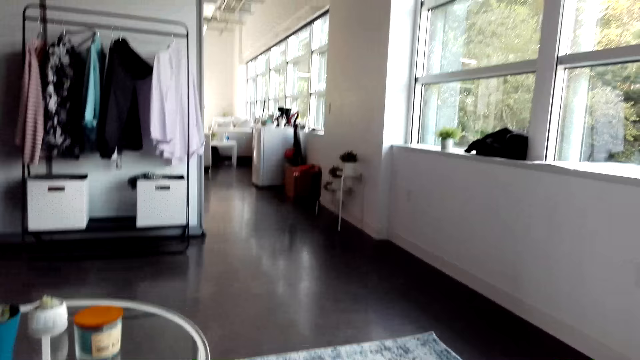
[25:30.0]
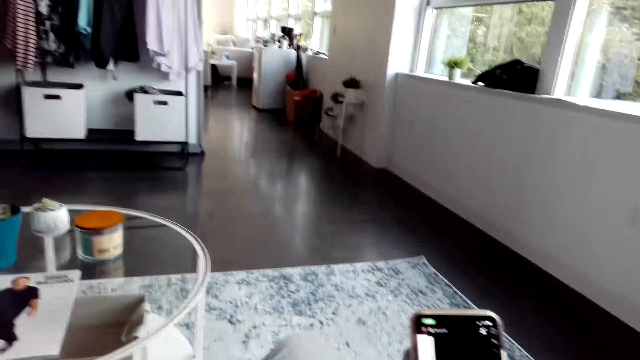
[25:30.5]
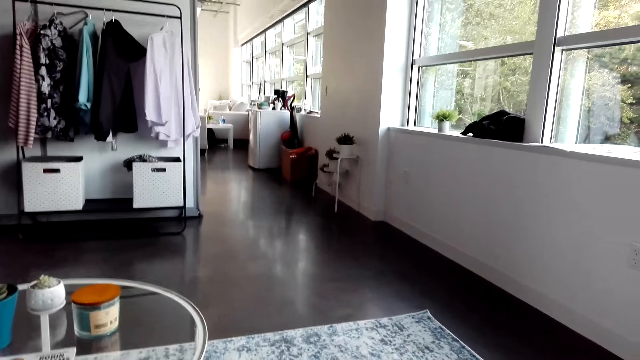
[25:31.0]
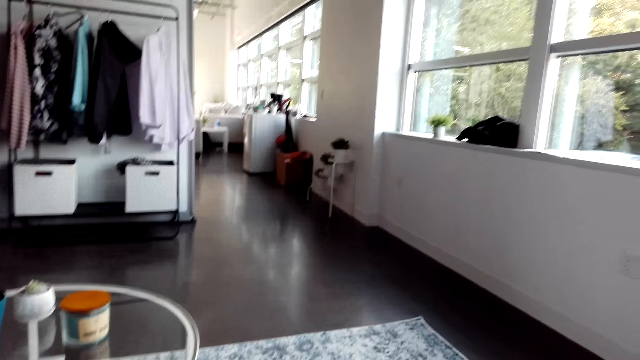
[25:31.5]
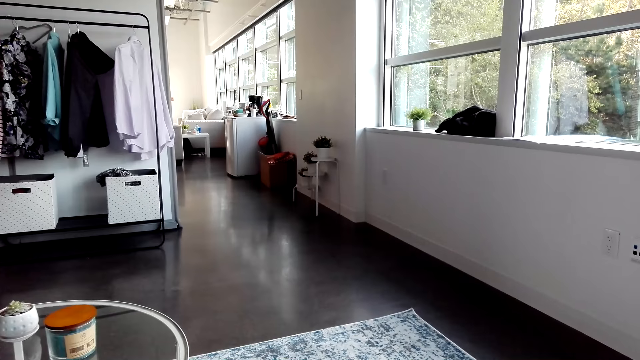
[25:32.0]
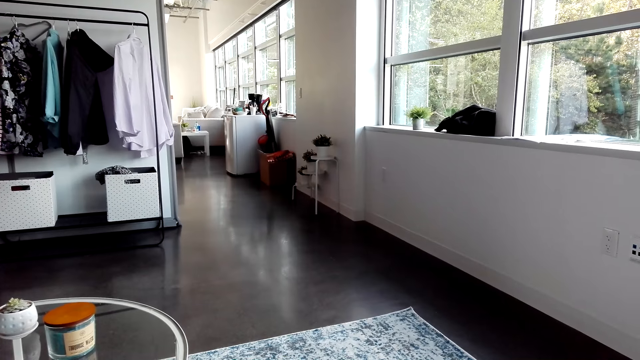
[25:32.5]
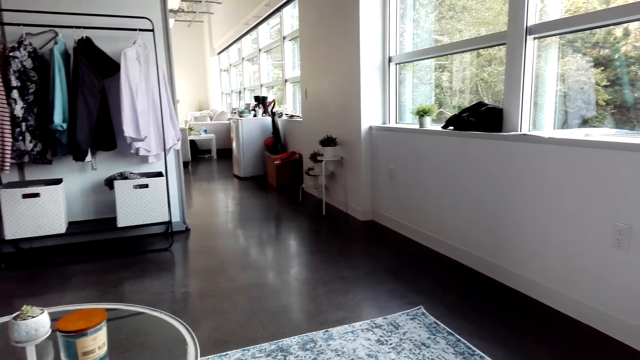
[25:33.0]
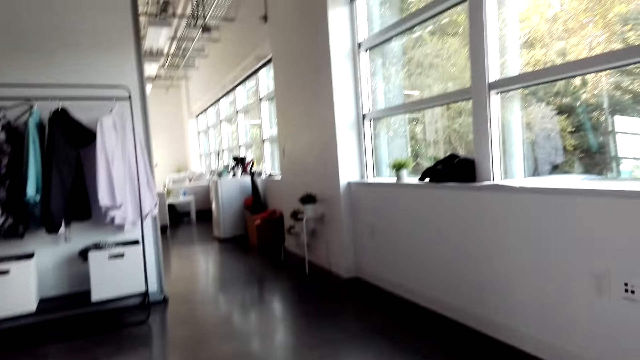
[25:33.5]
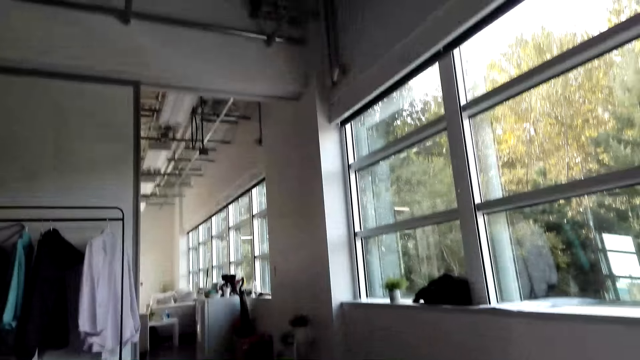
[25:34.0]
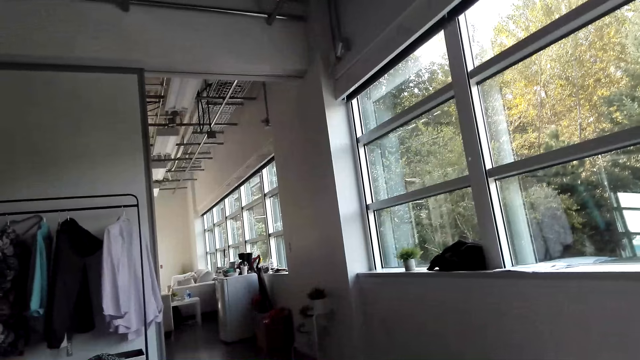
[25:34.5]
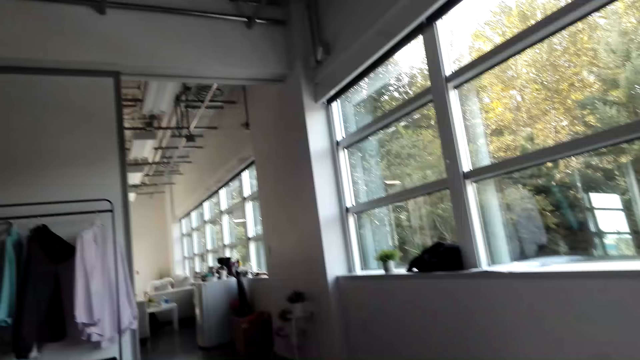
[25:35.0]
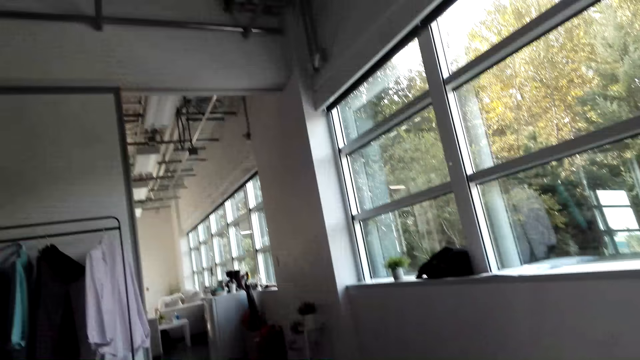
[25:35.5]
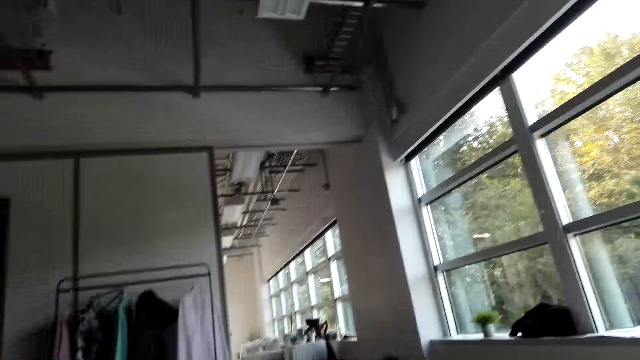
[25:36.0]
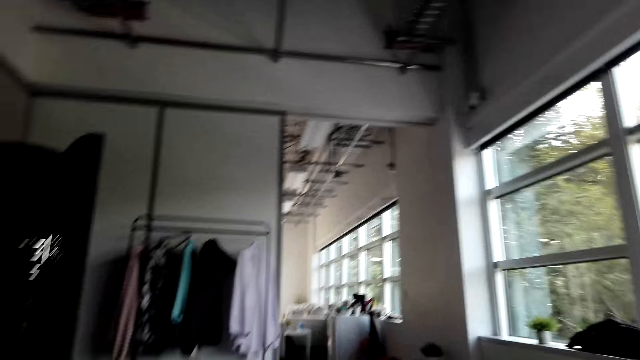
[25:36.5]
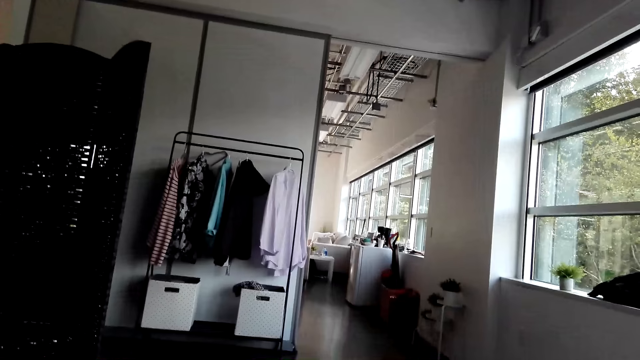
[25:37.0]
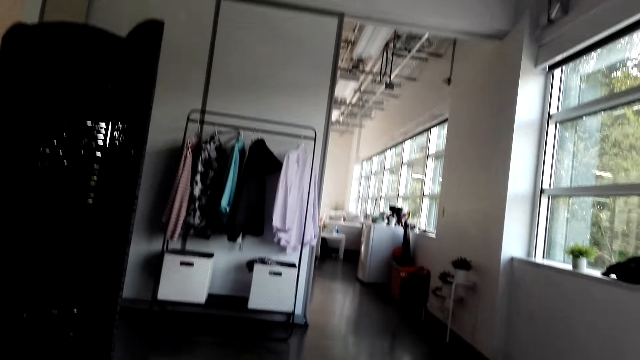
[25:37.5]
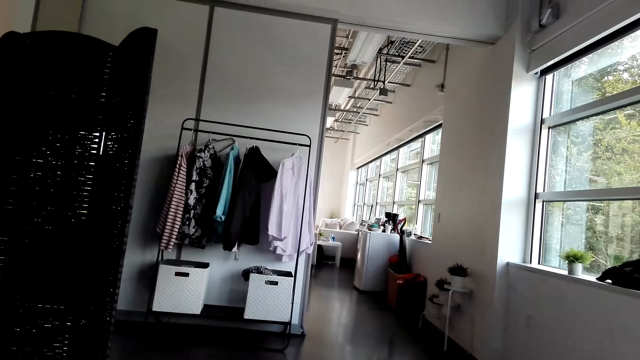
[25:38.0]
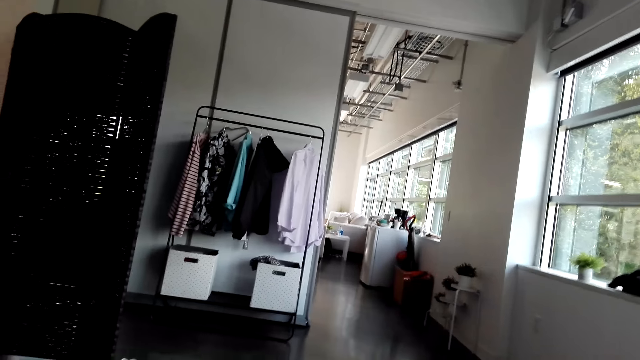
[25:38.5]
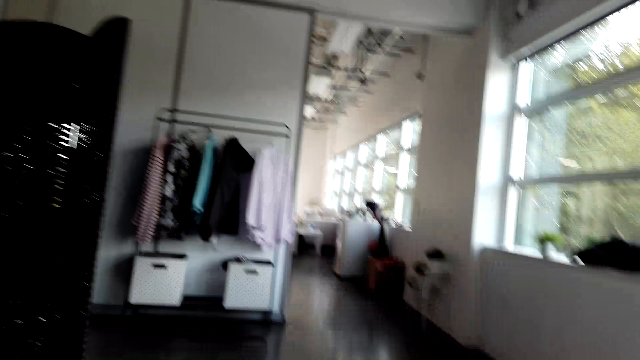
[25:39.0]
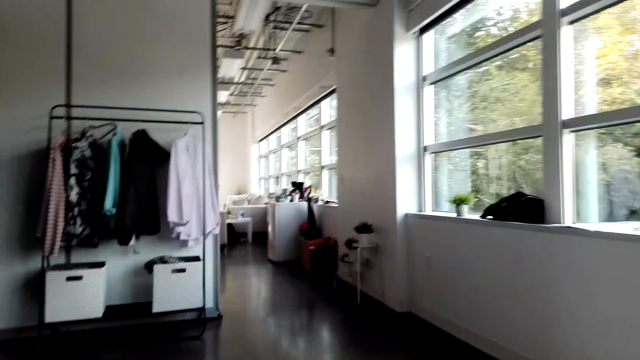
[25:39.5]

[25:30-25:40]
The camera wearer looks around in the house.

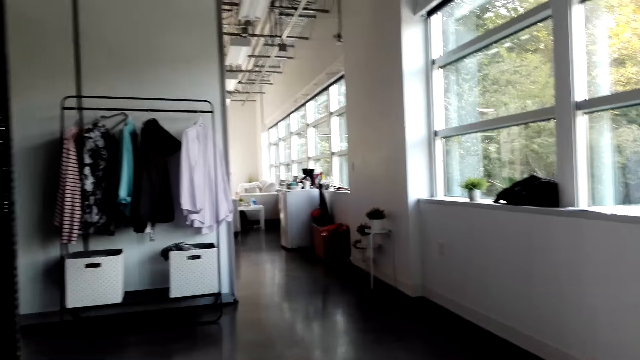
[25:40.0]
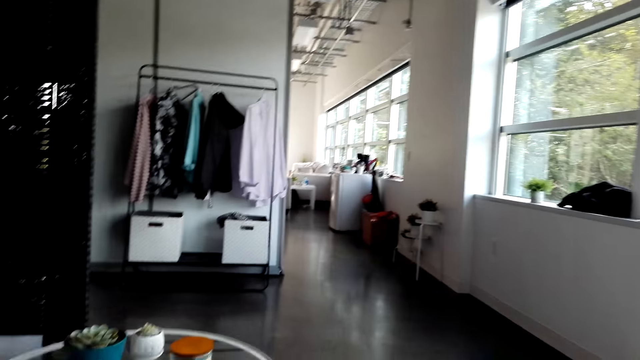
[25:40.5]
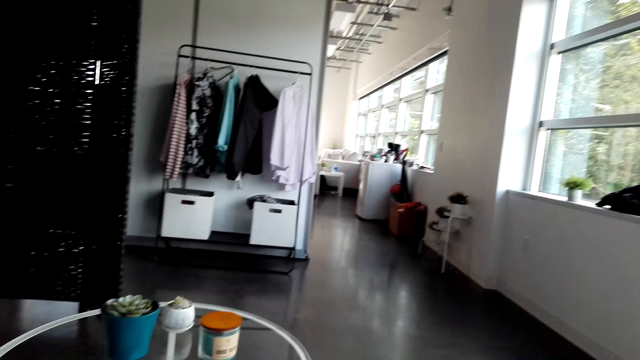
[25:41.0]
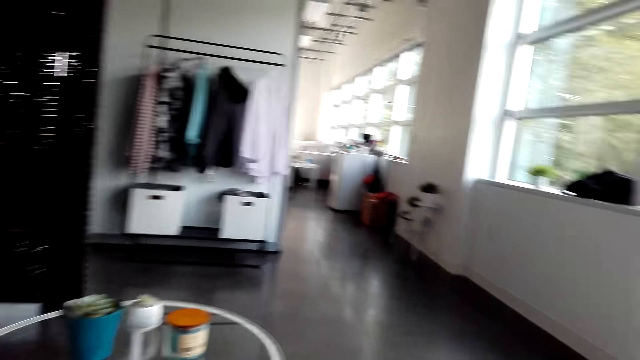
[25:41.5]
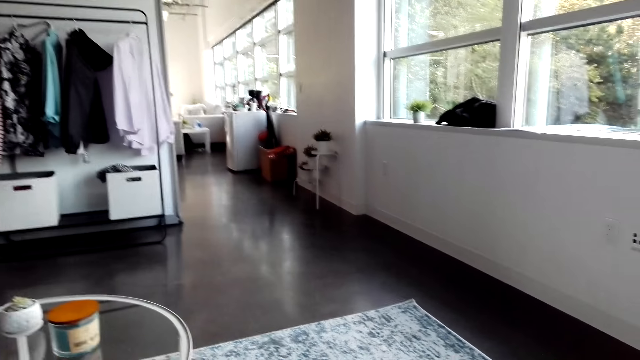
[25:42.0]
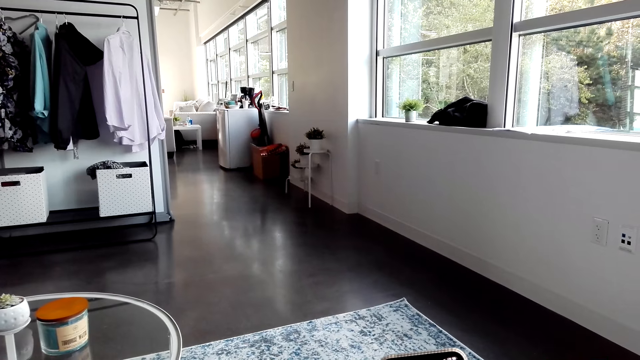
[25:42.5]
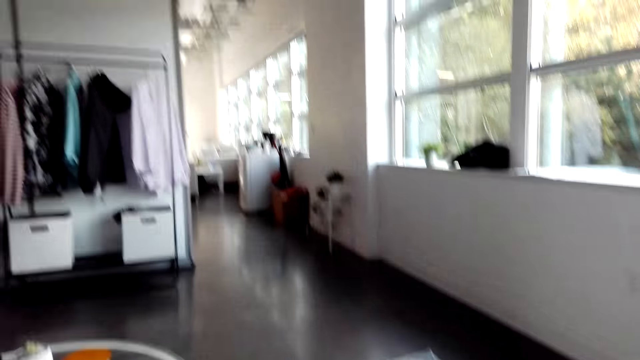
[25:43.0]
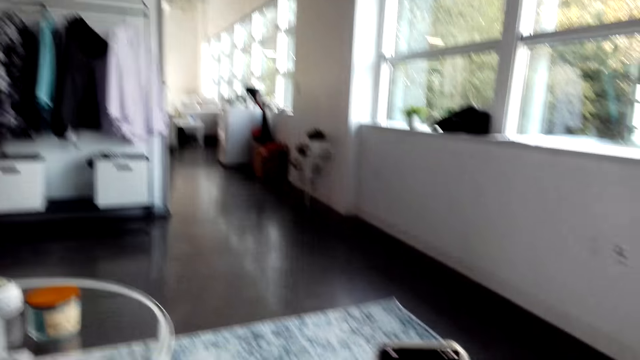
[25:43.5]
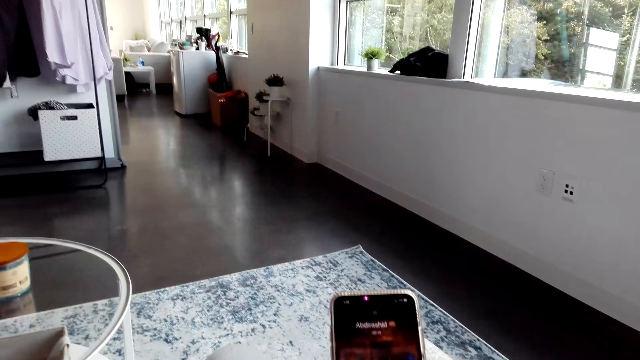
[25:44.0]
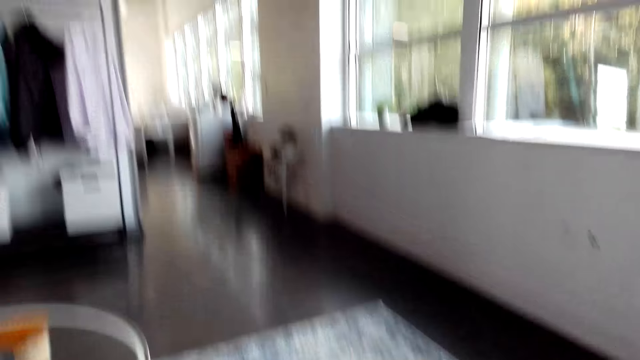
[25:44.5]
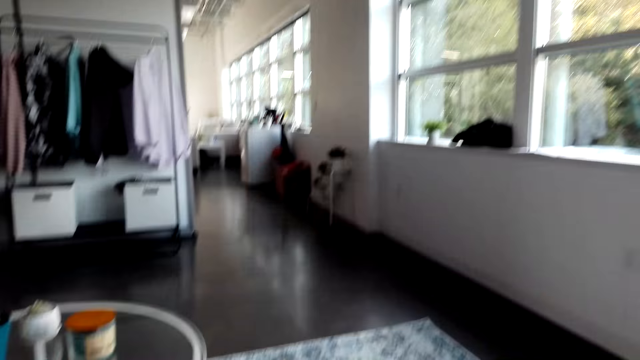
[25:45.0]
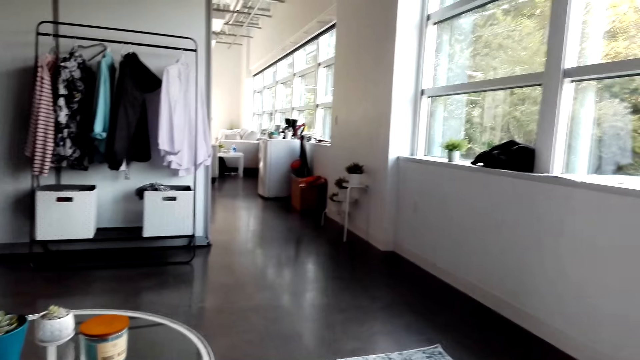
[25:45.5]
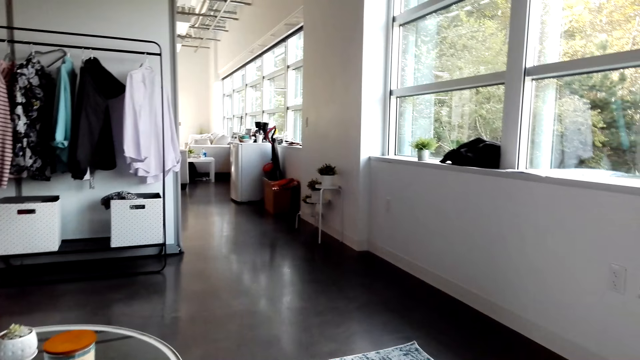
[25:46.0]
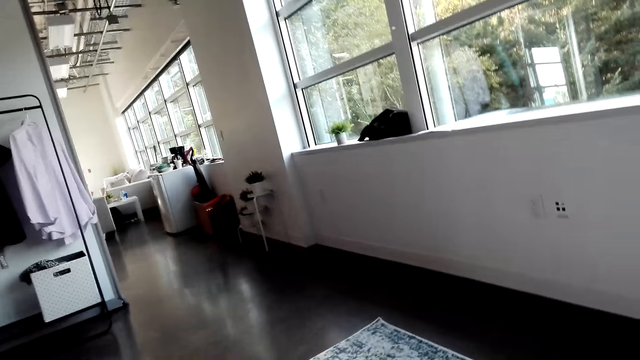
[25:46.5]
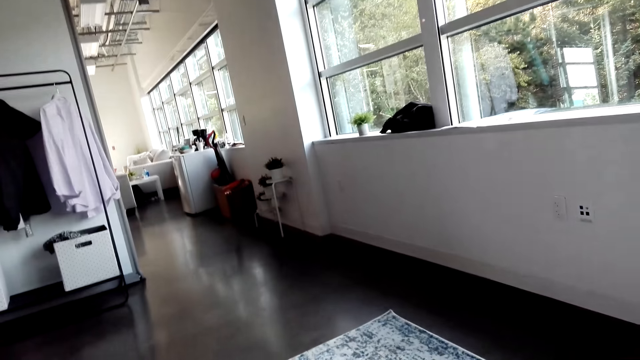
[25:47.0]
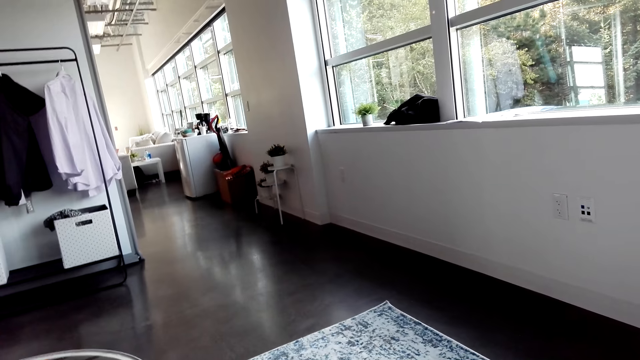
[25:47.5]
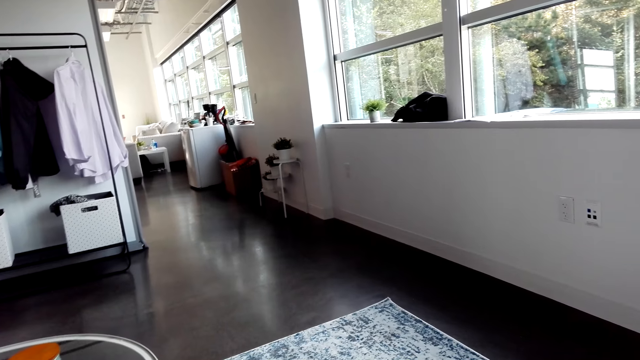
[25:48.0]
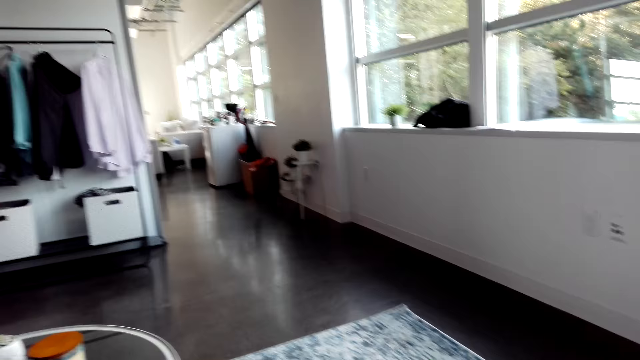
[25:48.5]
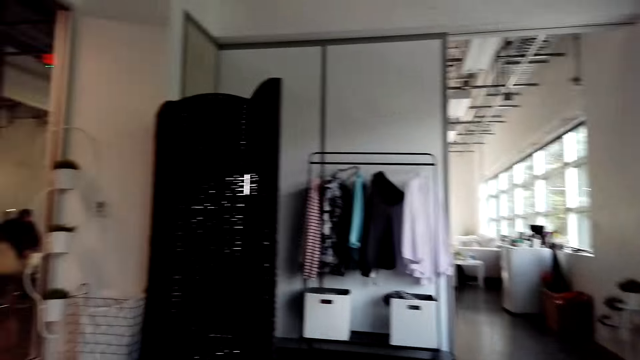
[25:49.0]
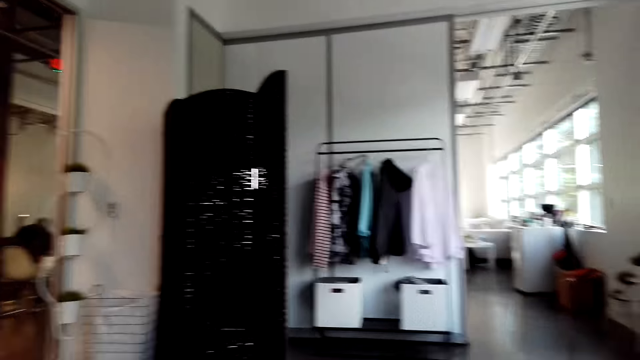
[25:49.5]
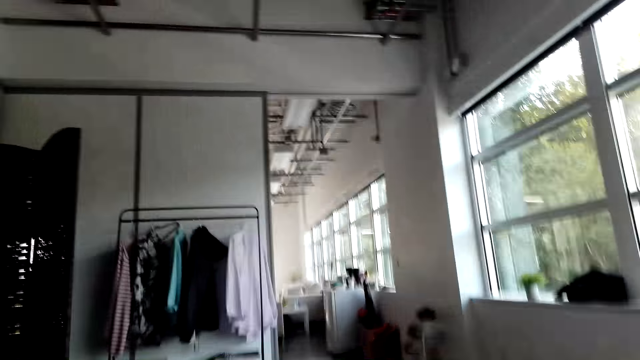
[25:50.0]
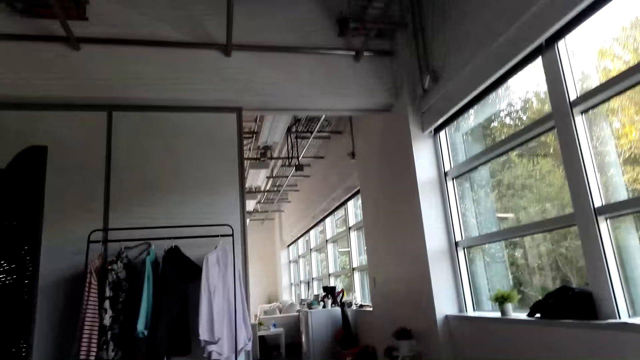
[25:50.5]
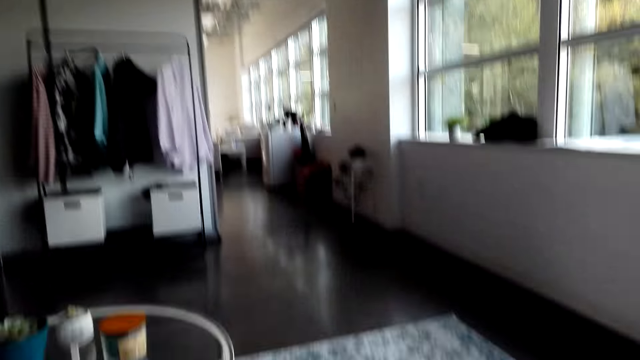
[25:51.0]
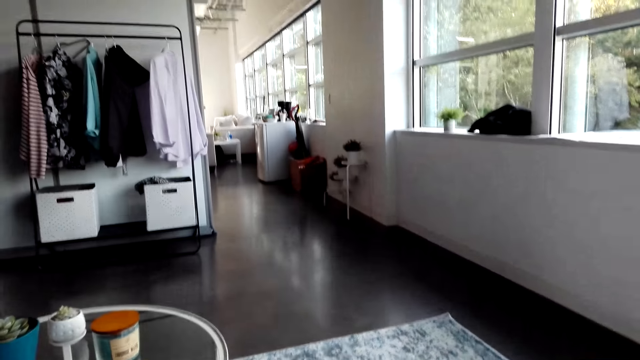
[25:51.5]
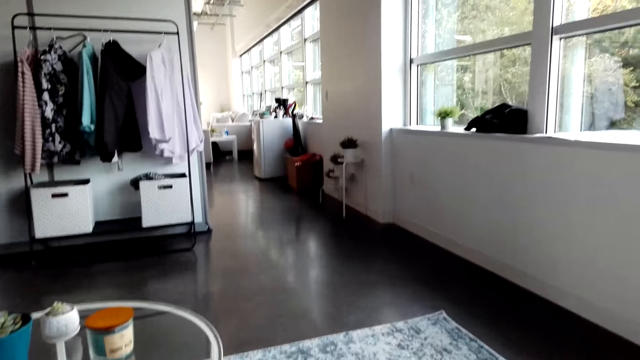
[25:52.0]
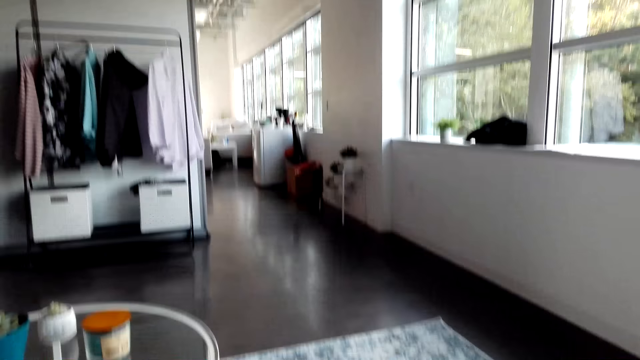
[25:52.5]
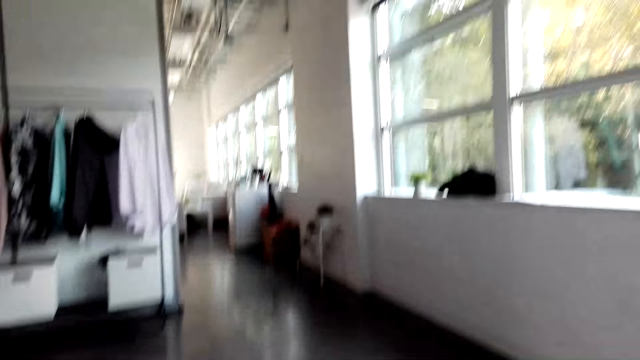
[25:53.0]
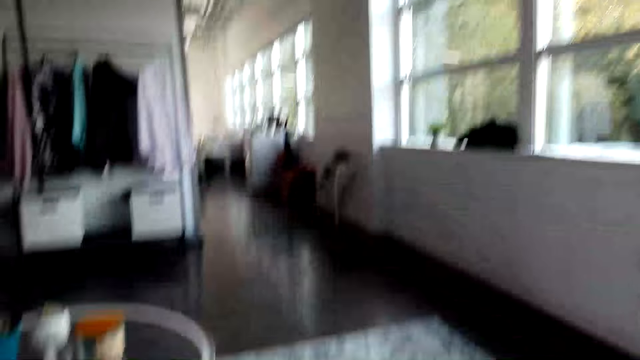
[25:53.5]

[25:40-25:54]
The camera wearer uses his phone. He looks around in the house.
